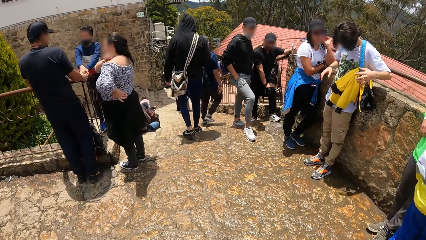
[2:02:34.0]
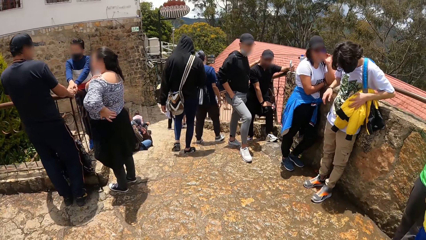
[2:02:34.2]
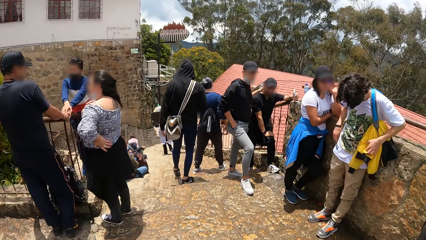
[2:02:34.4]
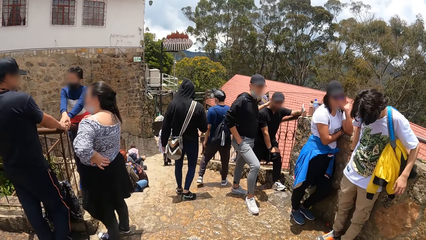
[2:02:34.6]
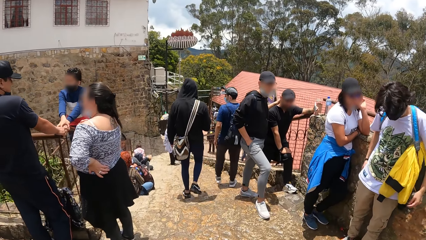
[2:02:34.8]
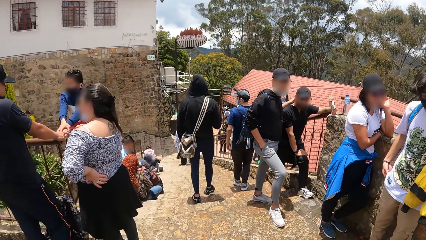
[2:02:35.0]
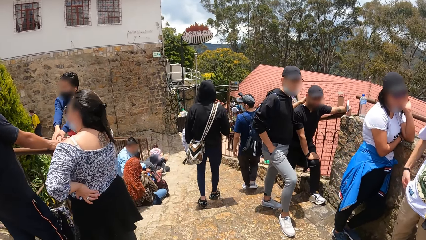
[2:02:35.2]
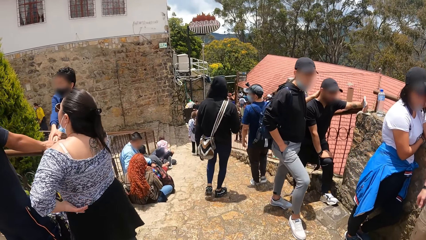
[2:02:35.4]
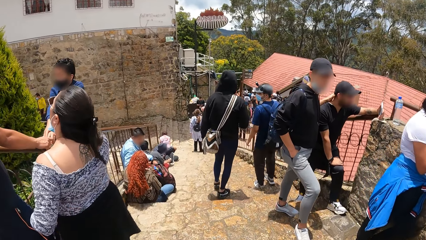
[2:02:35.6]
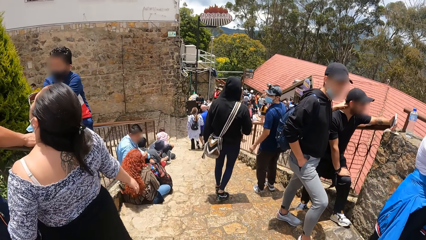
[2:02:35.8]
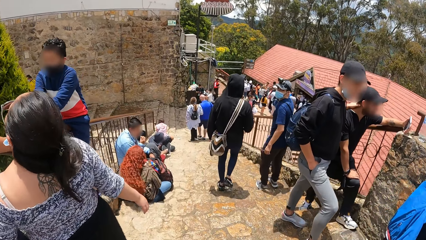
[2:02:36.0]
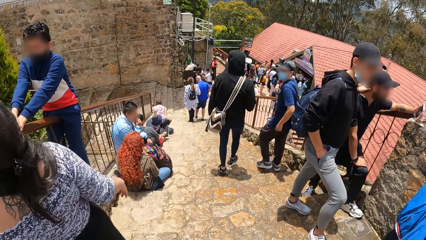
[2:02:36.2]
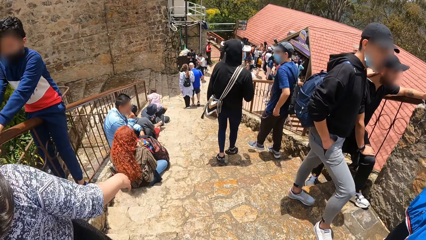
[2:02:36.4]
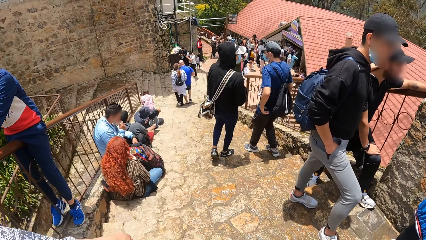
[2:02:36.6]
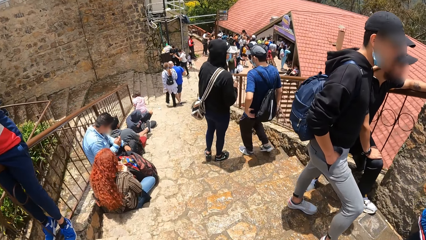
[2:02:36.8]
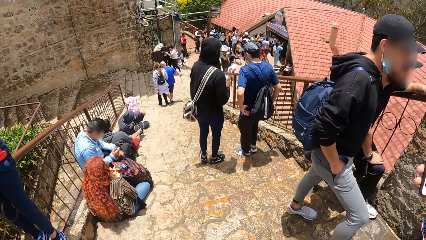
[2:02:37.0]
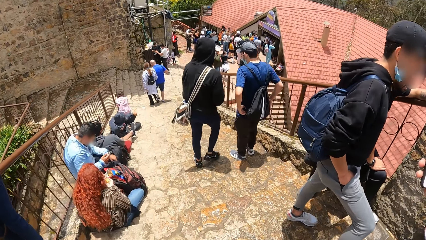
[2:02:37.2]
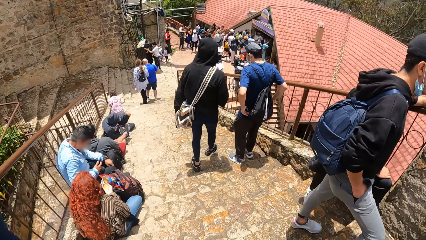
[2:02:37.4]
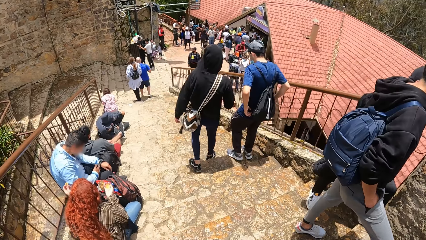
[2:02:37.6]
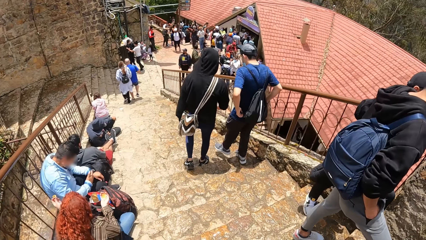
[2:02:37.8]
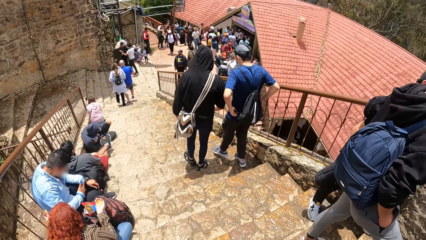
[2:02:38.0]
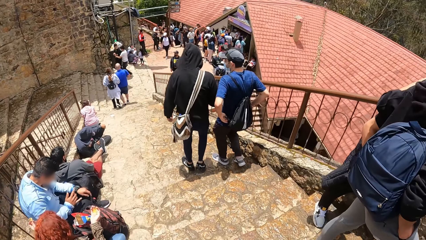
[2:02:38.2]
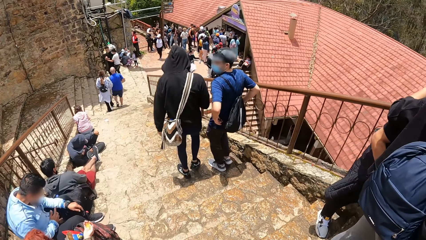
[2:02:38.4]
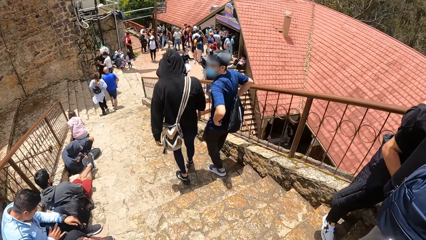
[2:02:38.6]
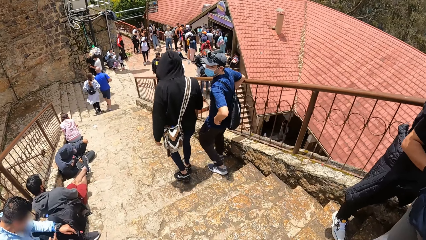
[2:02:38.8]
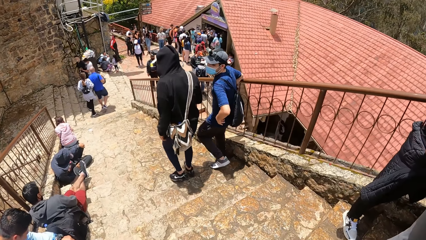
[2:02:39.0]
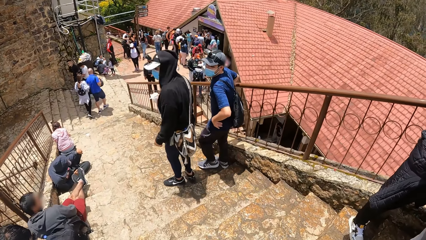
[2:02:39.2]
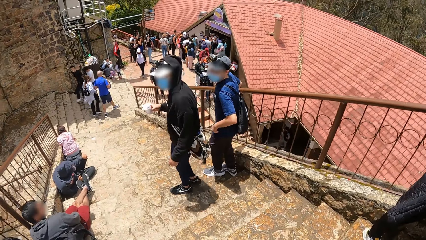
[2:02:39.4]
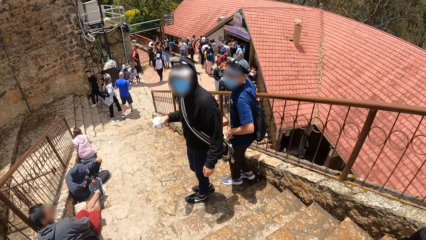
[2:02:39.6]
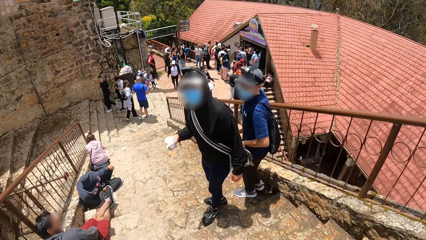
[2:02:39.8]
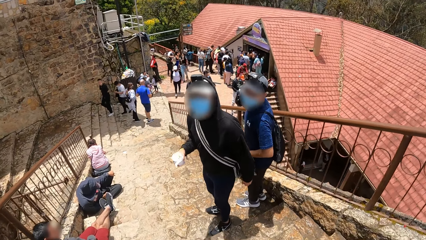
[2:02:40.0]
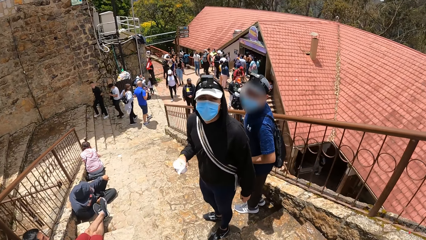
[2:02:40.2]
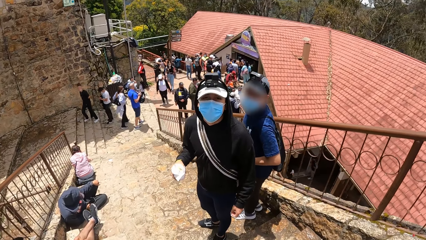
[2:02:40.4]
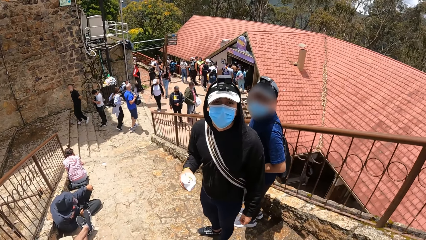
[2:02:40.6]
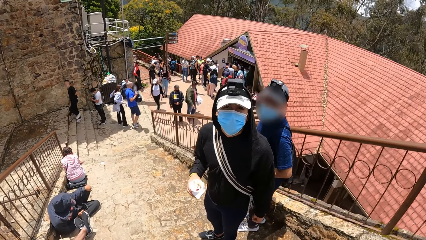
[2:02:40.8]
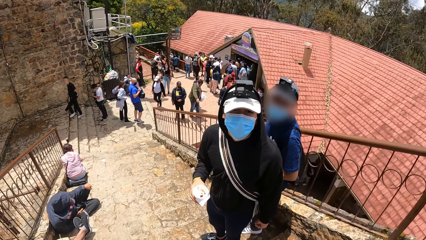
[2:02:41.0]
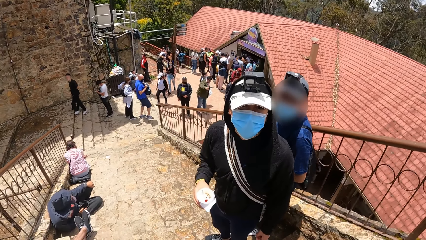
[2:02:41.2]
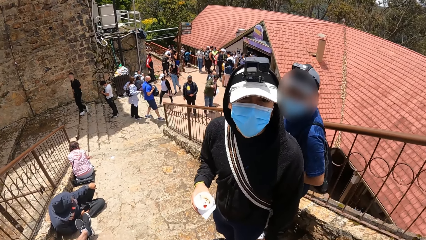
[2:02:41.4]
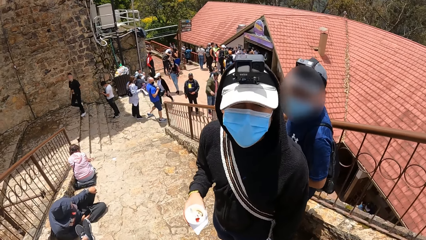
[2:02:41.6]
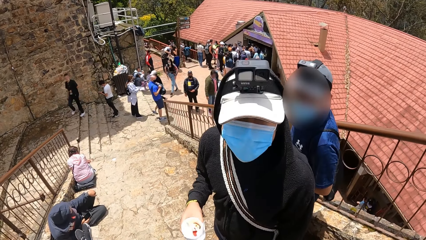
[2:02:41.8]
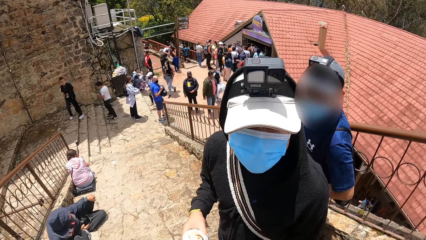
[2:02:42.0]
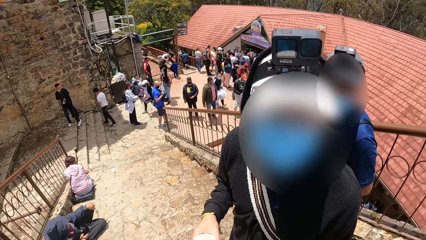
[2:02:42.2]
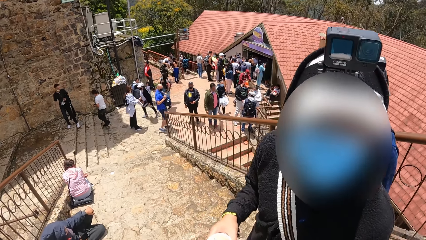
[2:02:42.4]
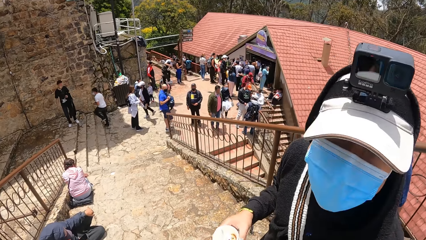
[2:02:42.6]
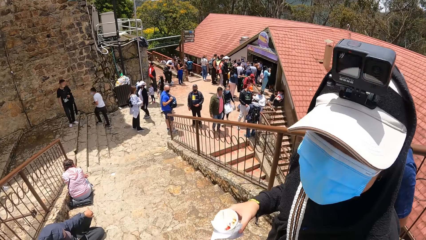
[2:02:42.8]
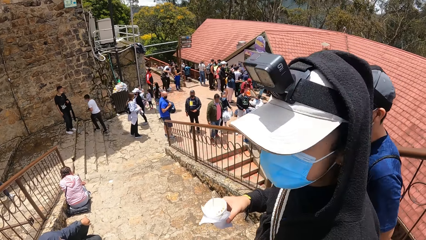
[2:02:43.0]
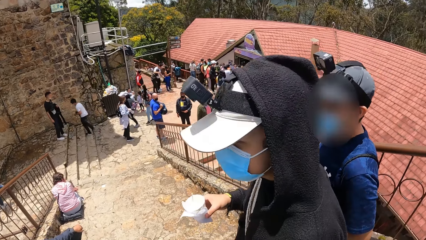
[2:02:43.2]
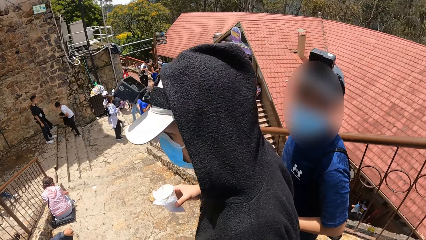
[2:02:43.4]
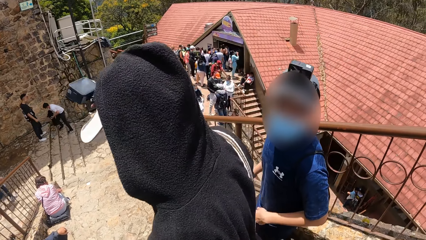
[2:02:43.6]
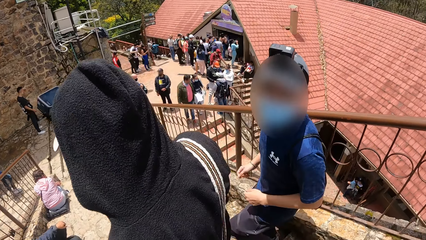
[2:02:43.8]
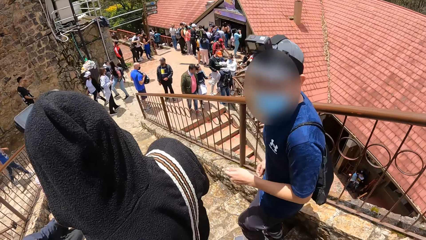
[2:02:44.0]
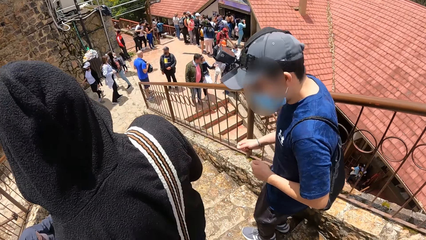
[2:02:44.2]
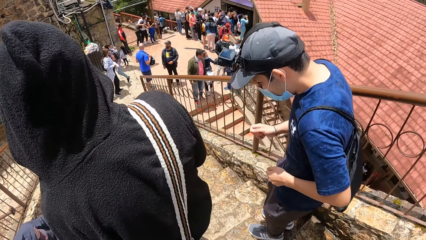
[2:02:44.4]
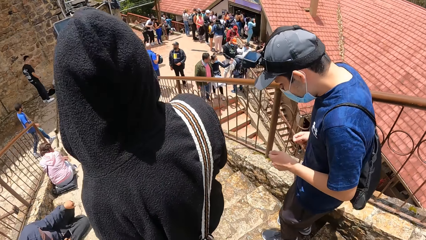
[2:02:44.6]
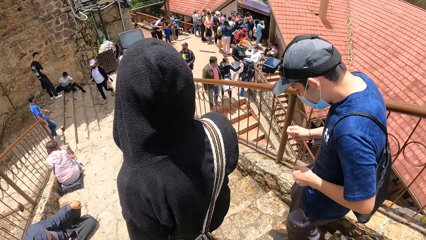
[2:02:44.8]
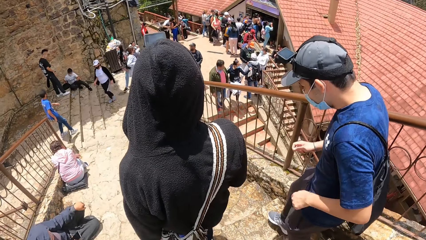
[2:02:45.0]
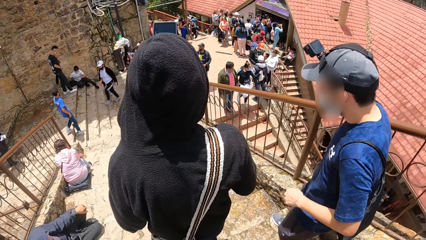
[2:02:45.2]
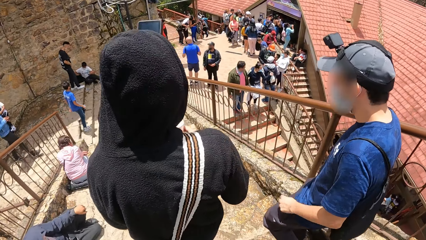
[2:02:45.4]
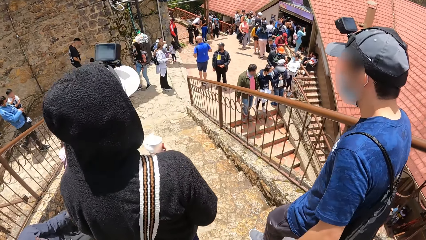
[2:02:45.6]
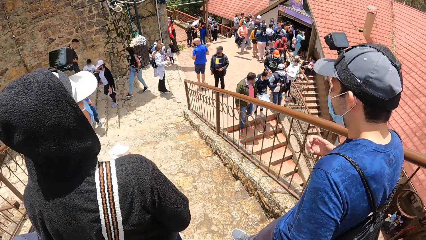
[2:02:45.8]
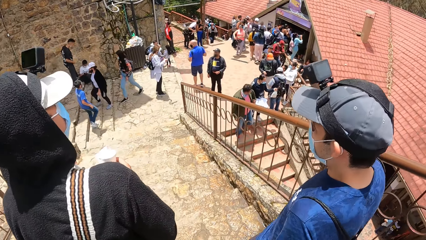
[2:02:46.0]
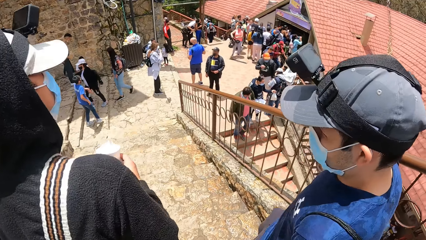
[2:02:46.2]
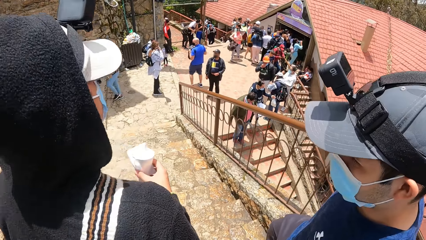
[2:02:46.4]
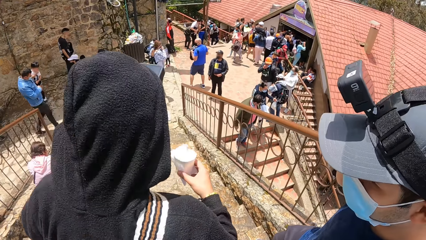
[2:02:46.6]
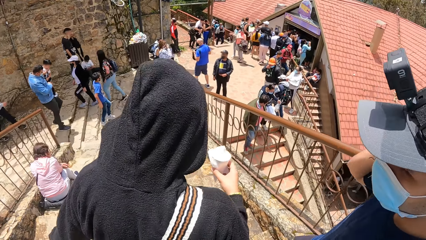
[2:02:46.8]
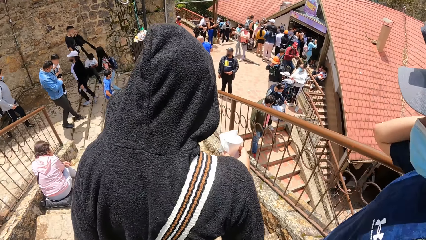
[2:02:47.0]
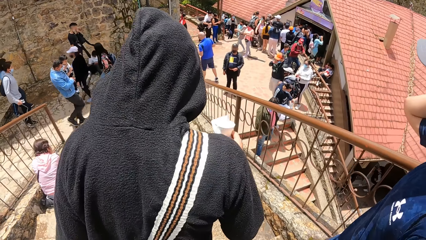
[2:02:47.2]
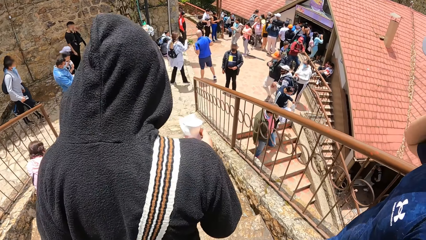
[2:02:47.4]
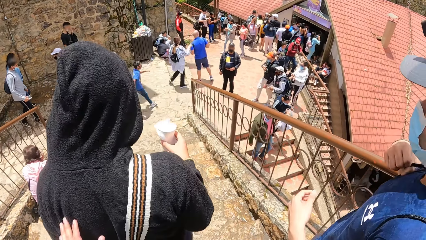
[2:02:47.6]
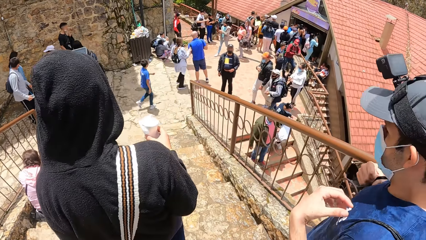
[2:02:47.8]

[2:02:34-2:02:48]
A man walks down the stairs. The camera wearer walks down the stairs. They talk with the man. They walk down the stairs.

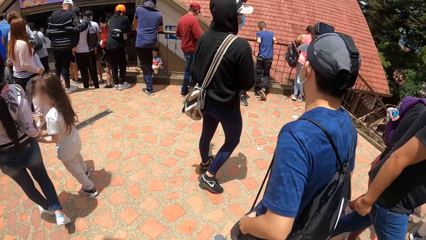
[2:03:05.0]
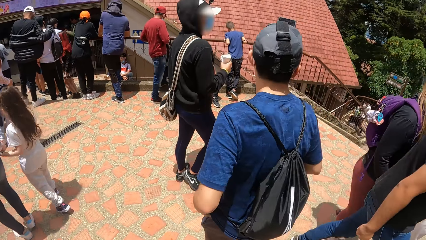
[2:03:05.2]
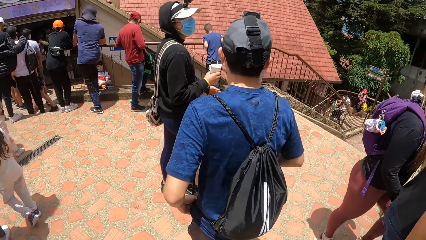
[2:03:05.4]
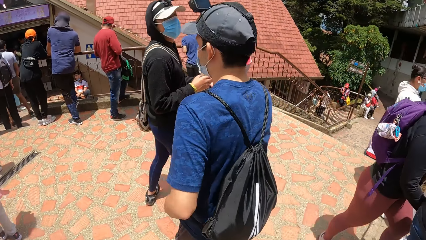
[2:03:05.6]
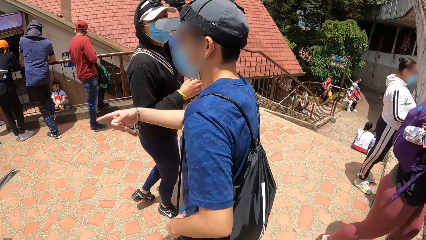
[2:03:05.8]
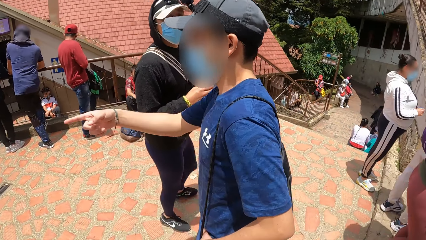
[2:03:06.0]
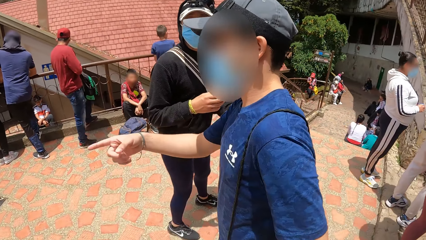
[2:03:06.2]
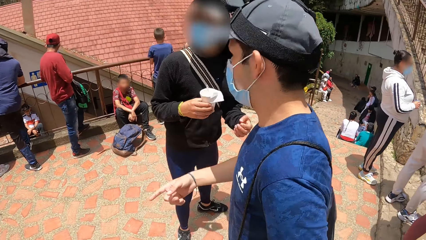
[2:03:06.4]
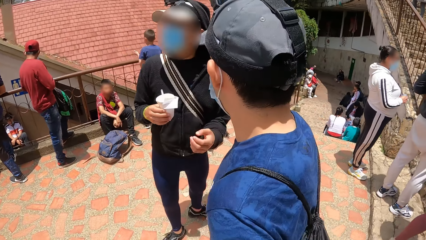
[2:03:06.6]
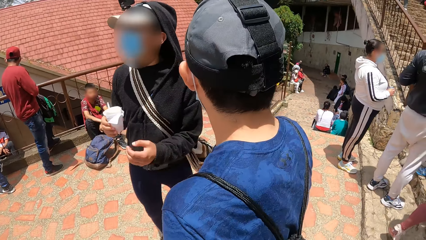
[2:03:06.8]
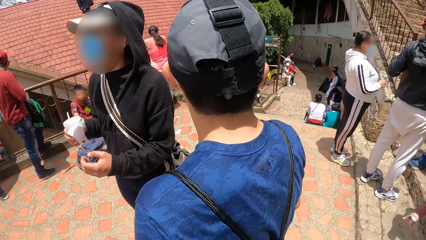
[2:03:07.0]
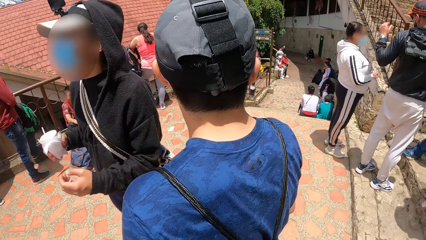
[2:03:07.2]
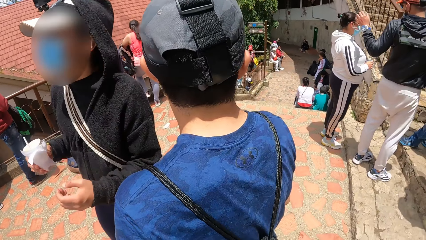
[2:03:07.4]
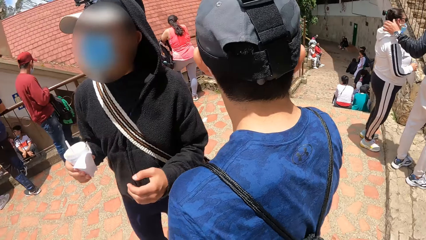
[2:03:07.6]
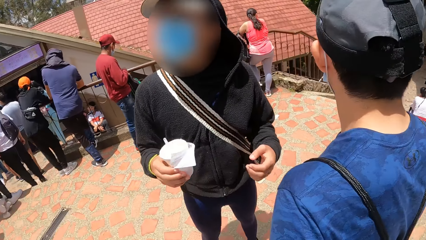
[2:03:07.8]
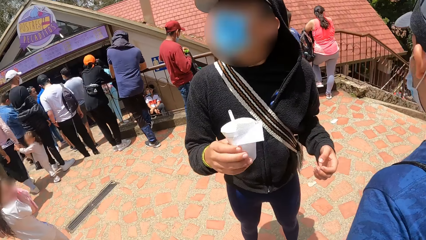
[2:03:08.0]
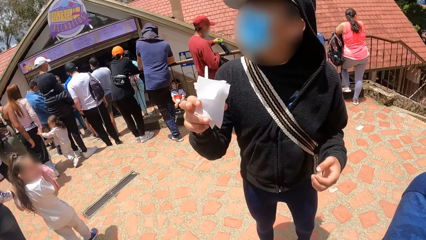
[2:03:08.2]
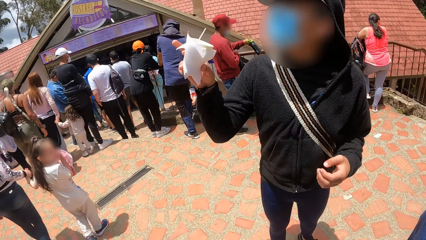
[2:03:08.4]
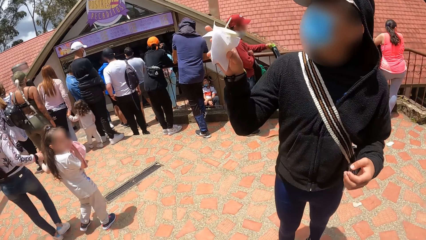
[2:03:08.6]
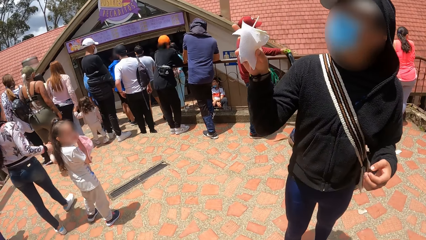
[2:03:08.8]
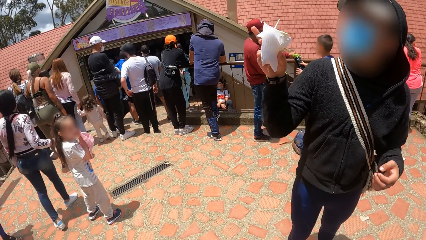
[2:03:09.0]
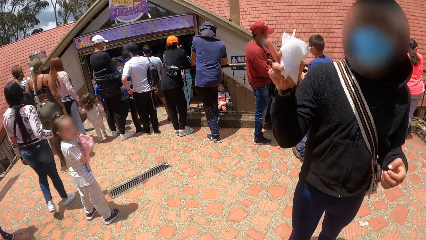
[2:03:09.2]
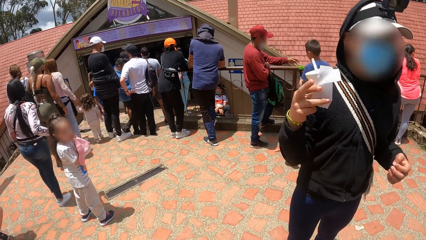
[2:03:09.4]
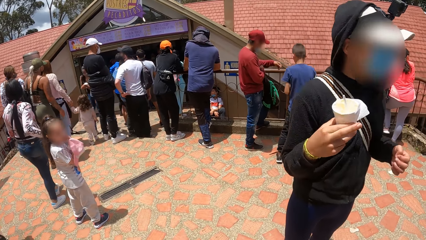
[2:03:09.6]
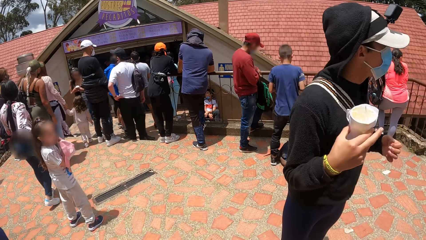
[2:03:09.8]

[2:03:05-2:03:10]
The camera wearer looks around the park. A male points at something.
